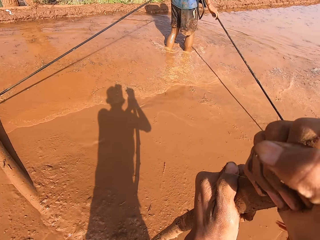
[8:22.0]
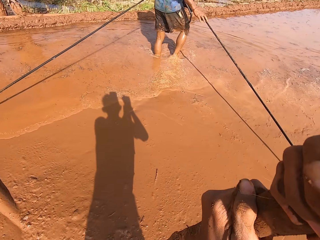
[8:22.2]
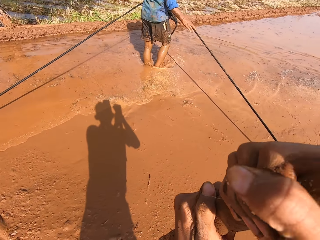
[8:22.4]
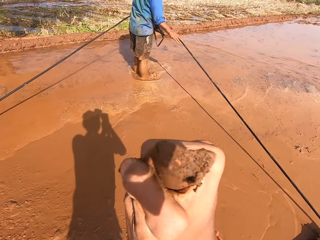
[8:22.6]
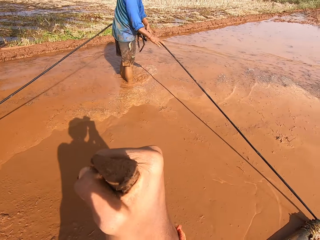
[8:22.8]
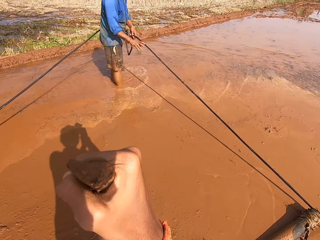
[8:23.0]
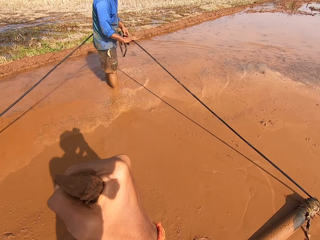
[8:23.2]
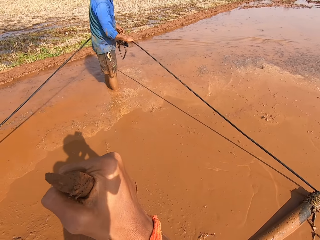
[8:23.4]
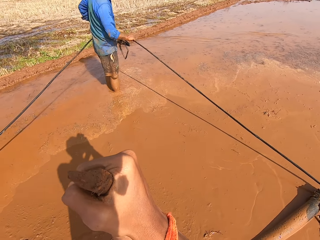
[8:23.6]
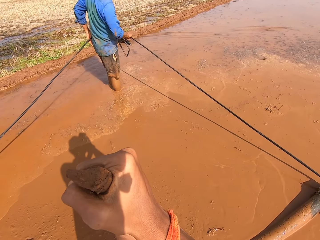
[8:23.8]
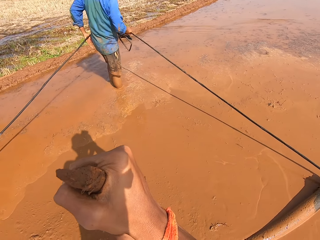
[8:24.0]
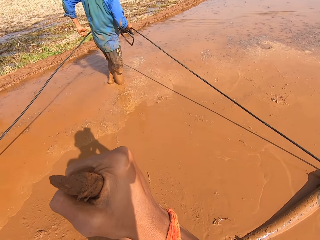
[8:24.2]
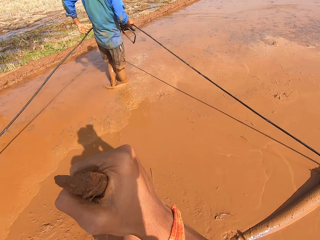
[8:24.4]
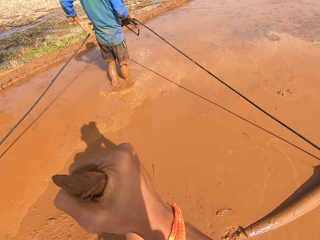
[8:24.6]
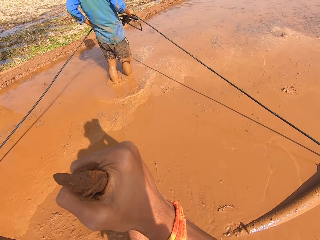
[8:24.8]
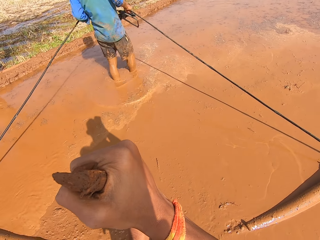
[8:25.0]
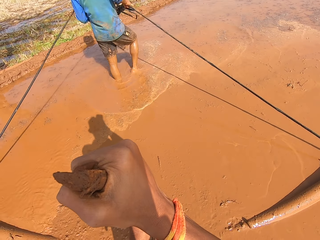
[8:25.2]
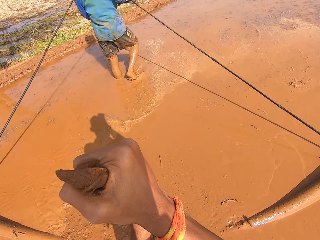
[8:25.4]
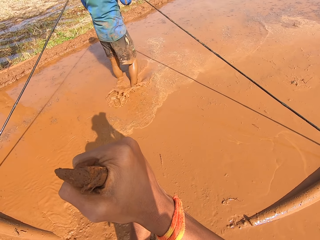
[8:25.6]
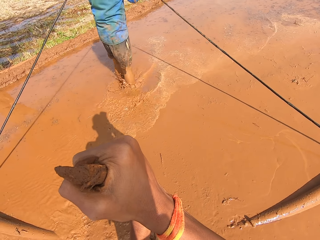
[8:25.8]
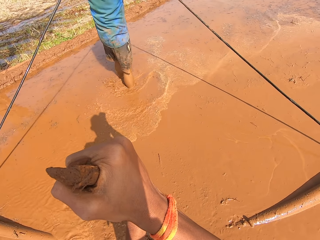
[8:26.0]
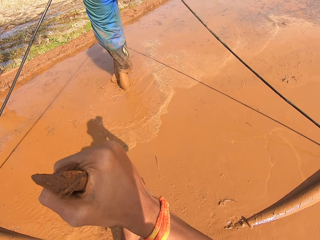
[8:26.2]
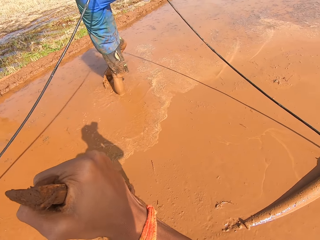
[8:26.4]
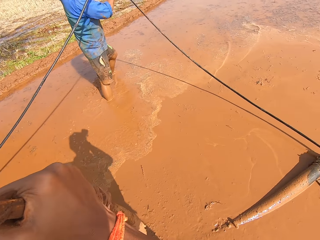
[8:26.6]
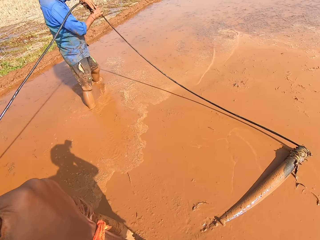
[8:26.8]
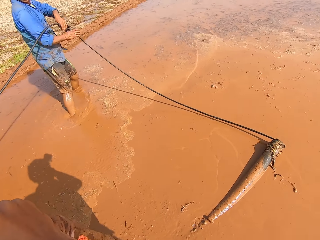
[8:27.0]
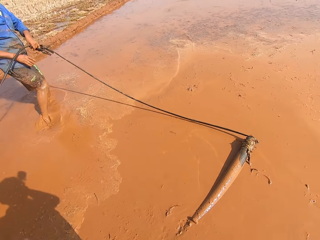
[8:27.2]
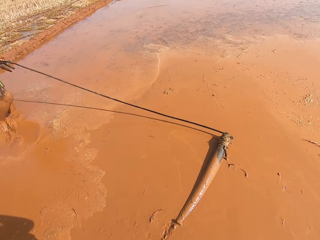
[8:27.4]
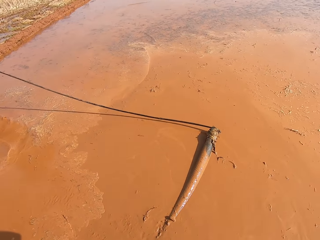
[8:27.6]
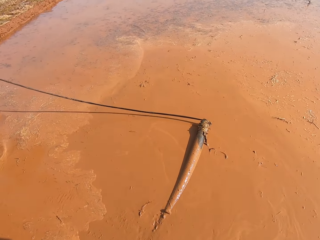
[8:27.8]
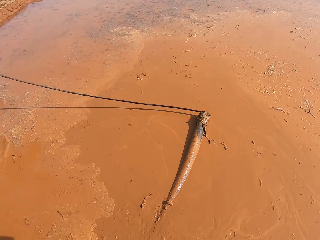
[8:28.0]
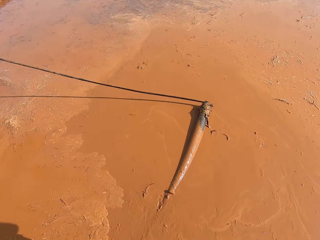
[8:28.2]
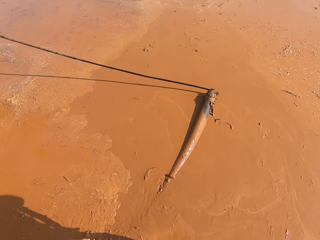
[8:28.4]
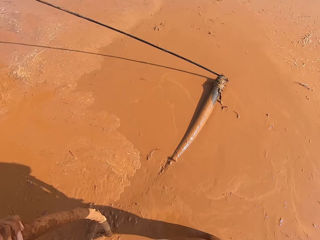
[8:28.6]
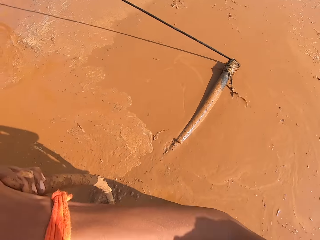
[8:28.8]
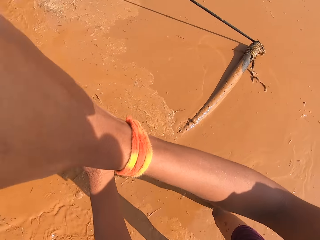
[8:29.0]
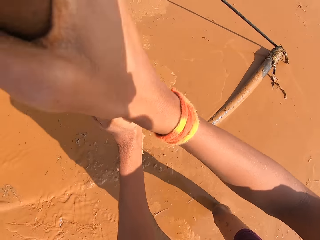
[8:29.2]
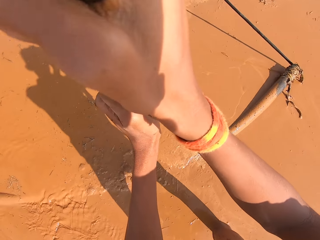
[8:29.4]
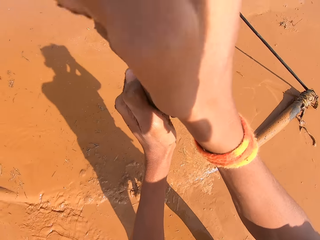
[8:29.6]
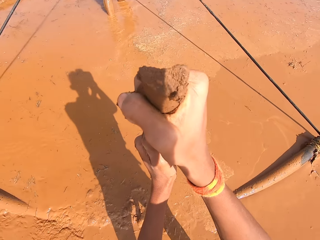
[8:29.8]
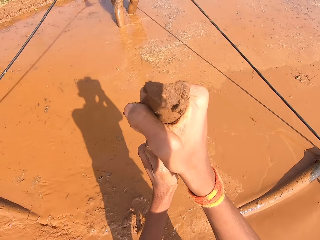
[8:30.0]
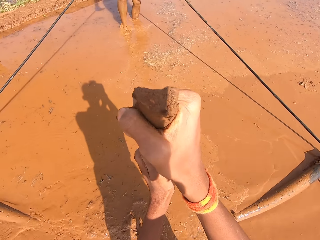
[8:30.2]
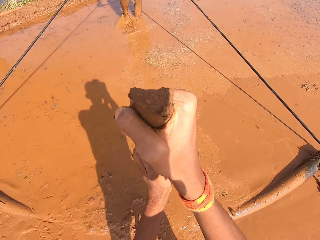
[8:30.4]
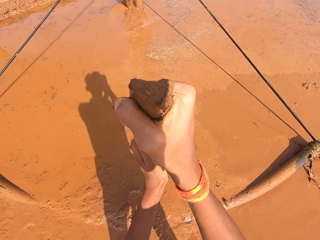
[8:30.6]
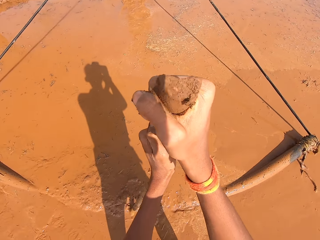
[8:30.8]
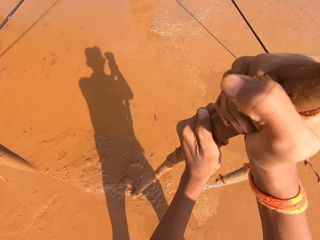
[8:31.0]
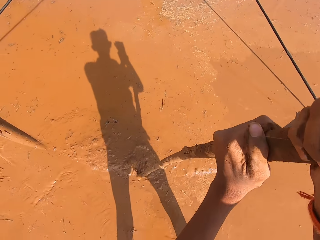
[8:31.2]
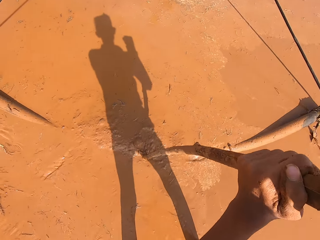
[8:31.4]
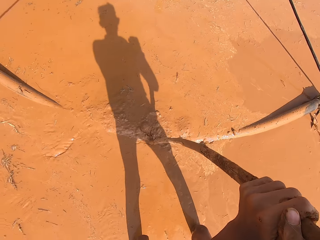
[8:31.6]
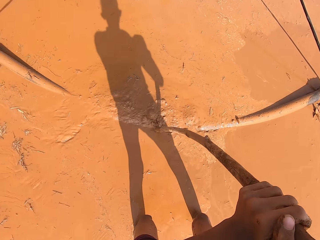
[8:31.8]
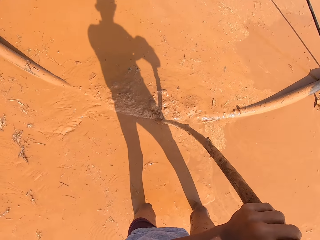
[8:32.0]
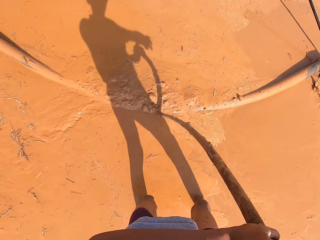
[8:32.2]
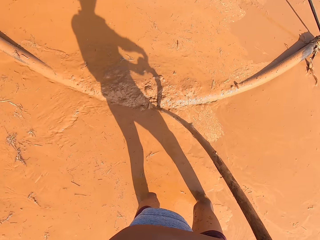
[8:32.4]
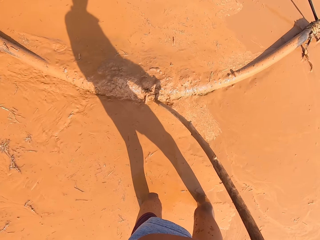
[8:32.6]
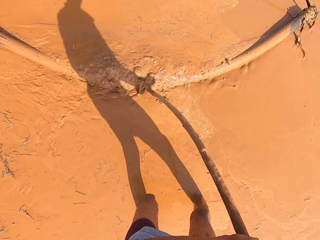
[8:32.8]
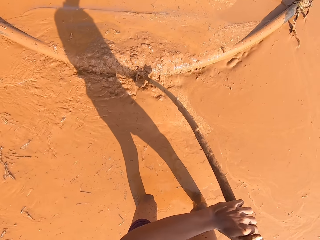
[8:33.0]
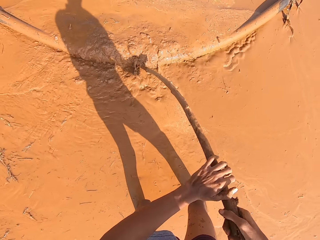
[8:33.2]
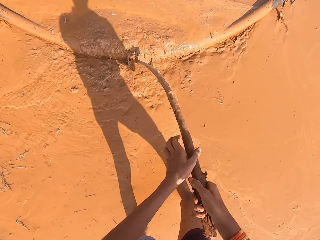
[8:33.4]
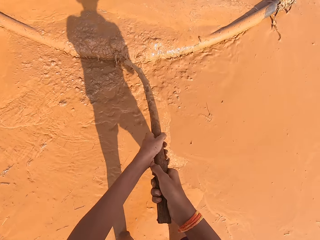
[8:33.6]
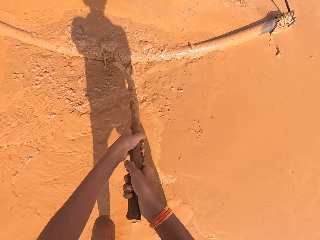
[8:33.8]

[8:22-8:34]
A man pulls the rod.

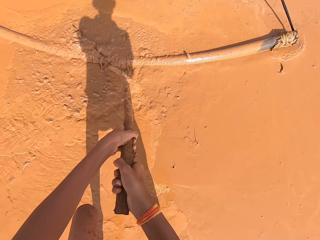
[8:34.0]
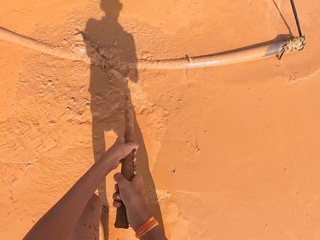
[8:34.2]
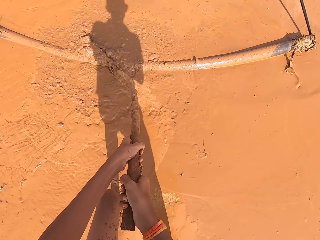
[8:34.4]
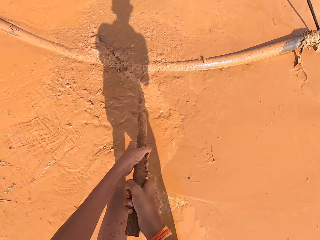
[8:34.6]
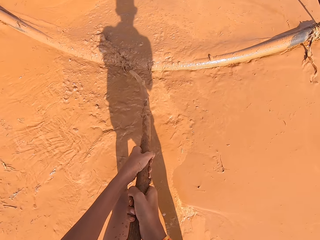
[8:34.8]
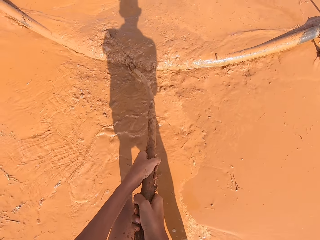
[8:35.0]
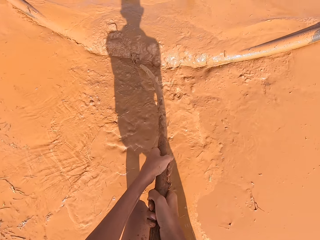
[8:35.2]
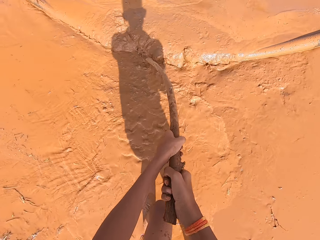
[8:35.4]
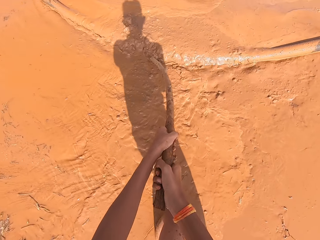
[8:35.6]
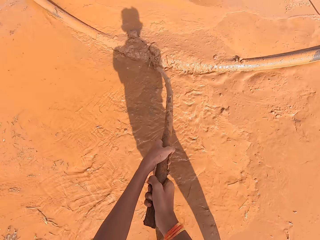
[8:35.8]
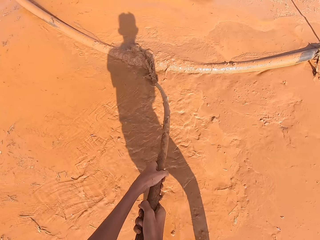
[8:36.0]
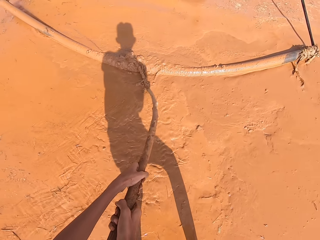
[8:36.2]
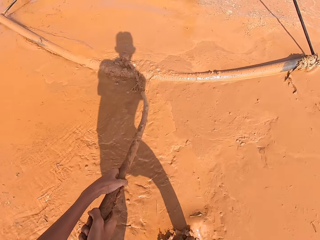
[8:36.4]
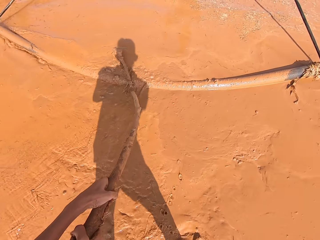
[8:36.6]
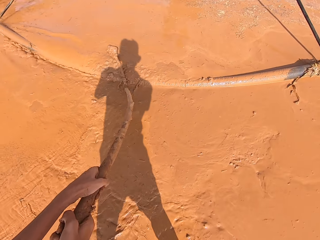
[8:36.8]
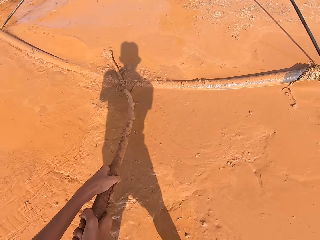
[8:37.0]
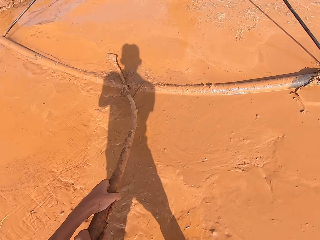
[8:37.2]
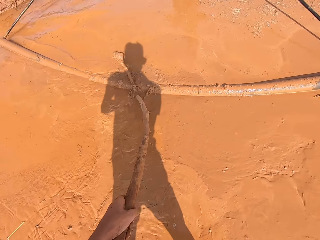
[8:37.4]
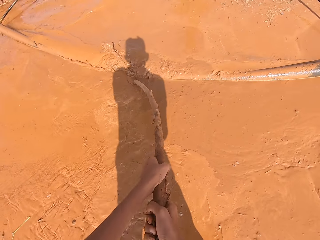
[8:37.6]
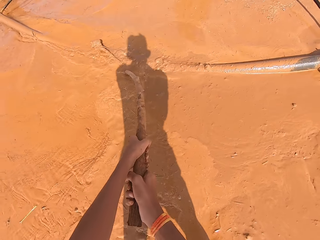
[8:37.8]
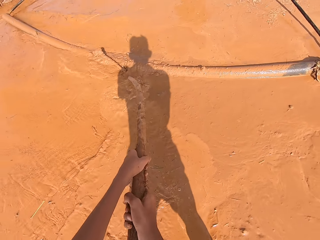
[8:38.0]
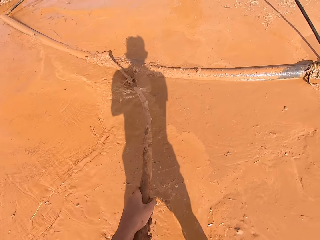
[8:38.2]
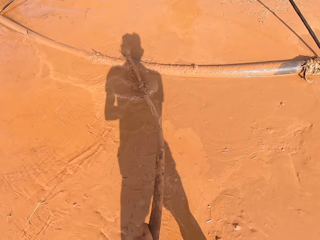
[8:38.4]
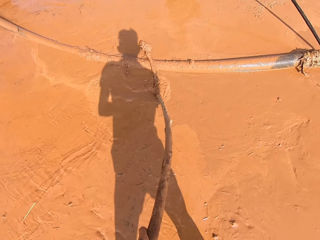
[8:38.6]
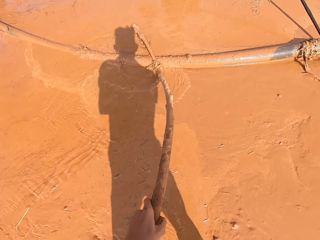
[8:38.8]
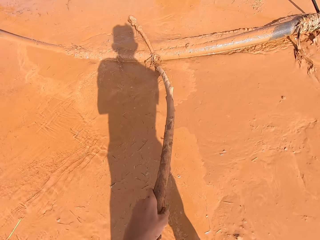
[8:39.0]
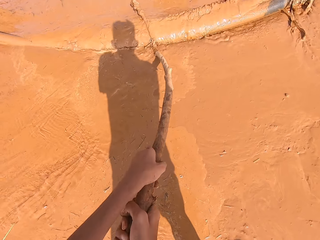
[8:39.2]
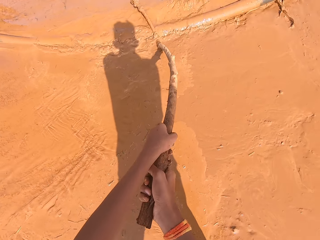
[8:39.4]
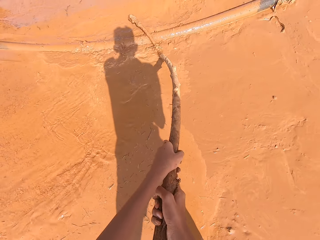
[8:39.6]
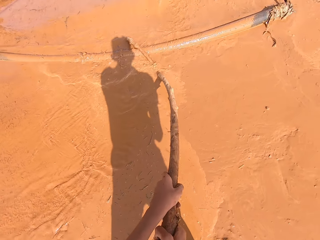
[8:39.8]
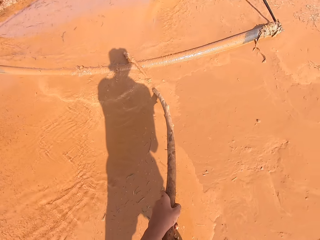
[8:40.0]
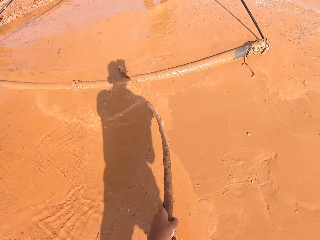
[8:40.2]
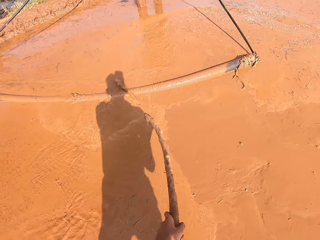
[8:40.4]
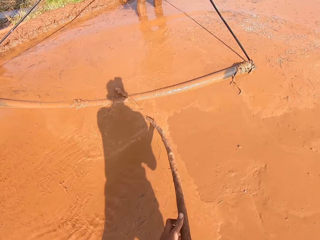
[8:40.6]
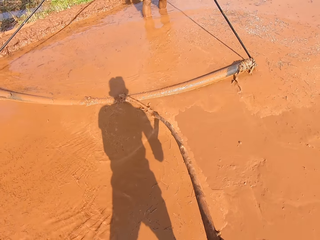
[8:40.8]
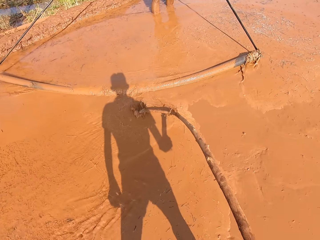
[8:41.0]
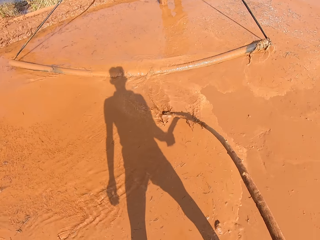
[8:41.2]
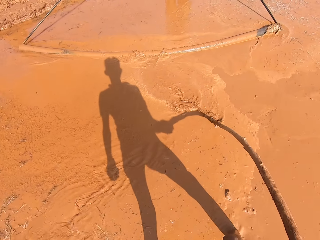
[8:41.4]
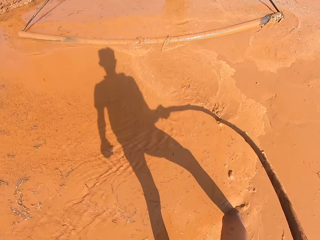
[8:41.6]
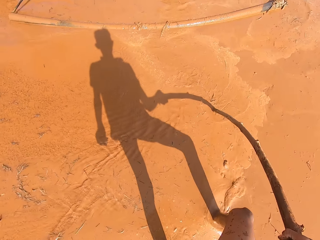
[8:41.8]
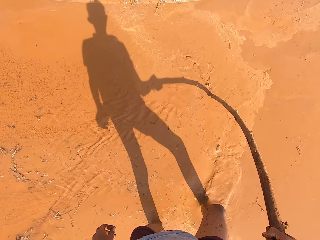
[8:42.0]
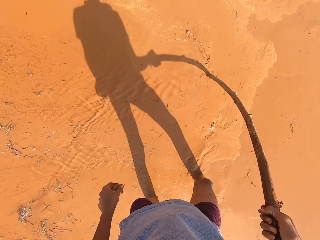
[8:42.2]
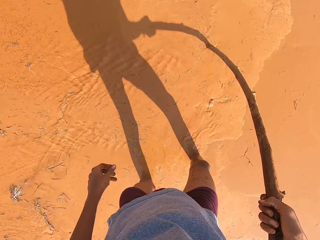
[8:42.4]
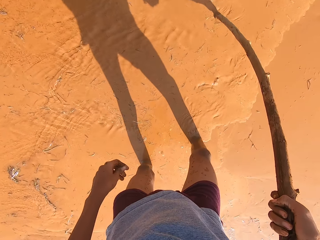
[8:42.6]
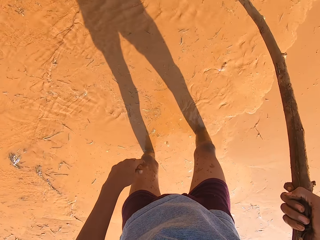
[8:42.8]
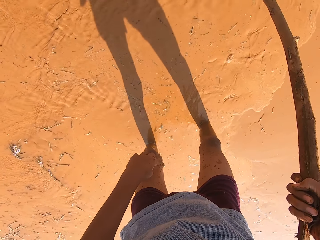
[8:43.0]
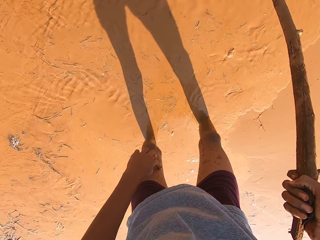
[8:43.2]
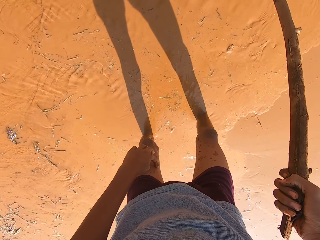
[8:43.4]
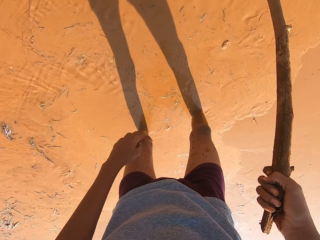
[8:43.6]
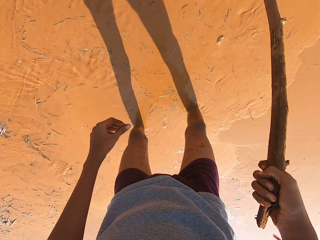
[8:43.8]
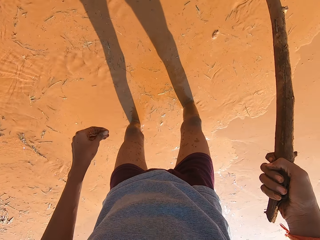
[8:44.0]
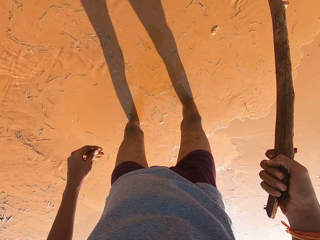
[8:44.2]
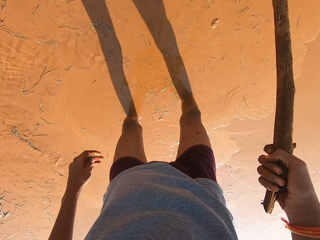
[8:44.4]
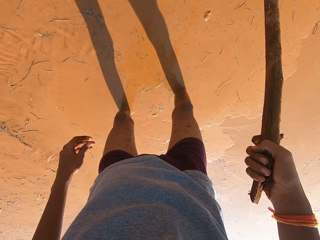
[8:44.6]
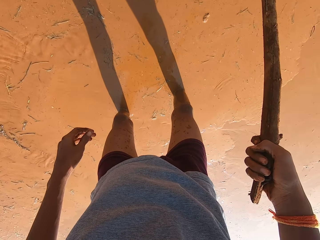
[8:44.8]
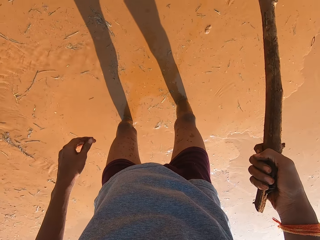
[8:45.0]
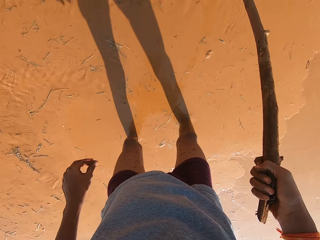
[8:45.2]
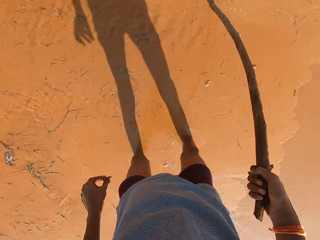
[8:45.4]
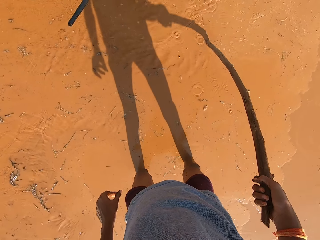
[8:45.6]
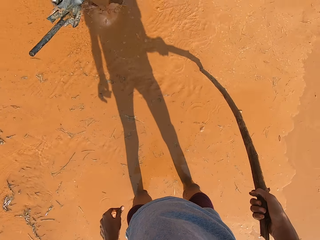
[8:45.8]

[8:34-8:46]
The camera wearer pushes the stick hooked with rods with the stick with both hands. They push the mud with a stick bound to a rod. They move the stick.
